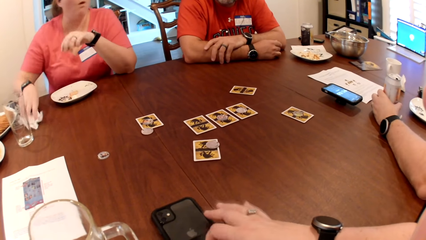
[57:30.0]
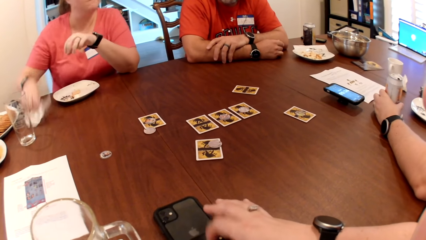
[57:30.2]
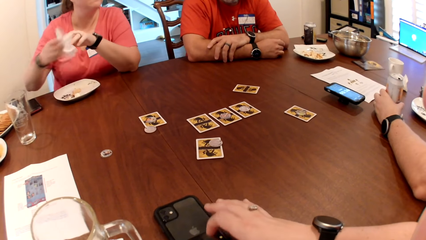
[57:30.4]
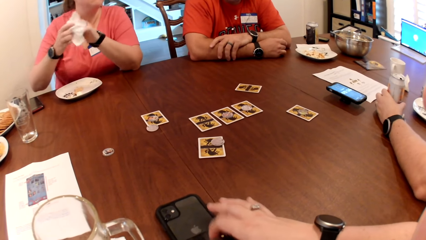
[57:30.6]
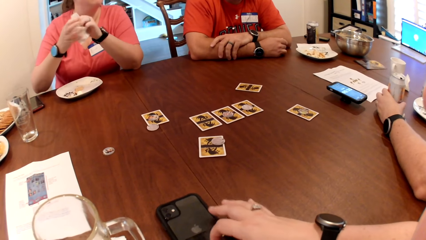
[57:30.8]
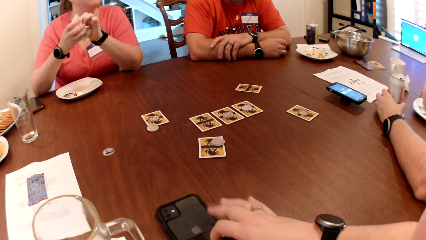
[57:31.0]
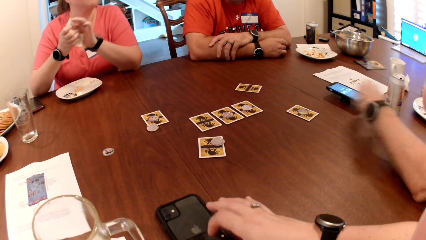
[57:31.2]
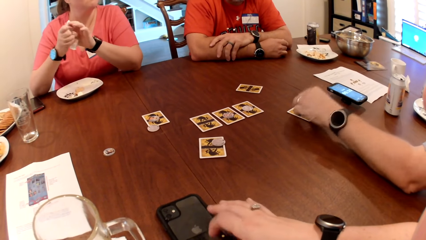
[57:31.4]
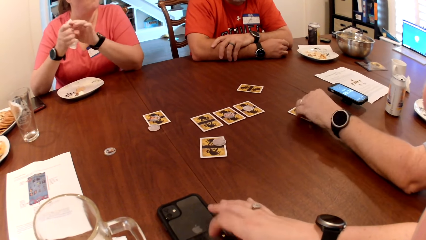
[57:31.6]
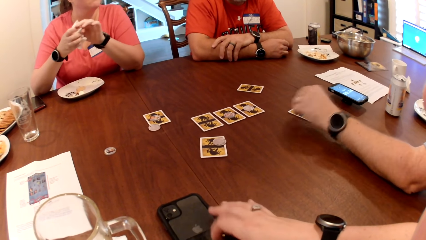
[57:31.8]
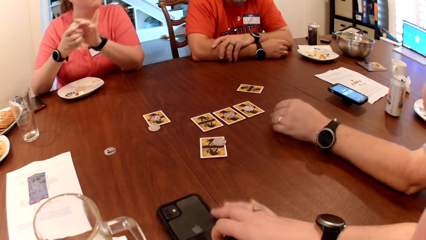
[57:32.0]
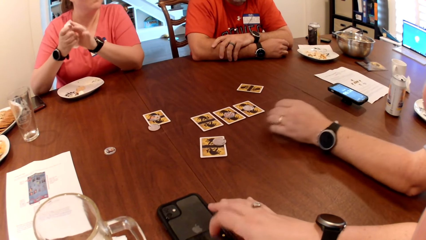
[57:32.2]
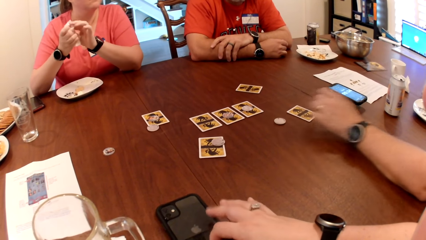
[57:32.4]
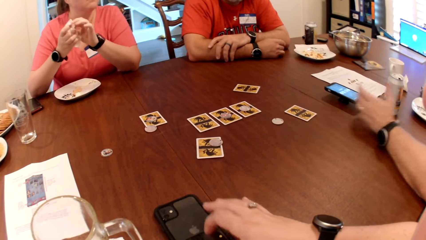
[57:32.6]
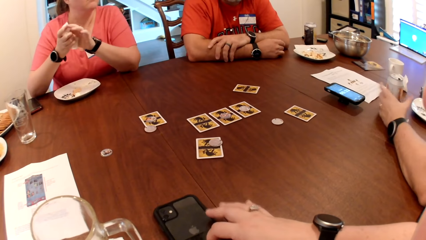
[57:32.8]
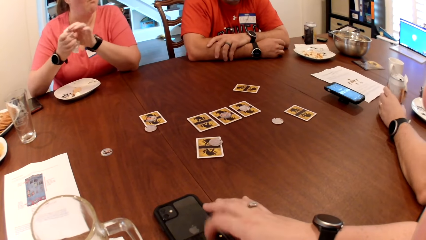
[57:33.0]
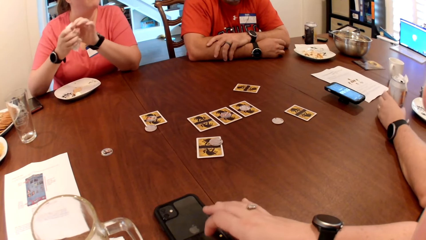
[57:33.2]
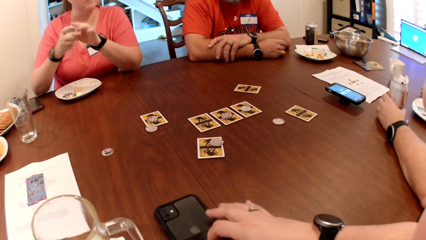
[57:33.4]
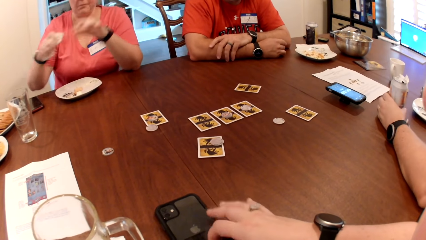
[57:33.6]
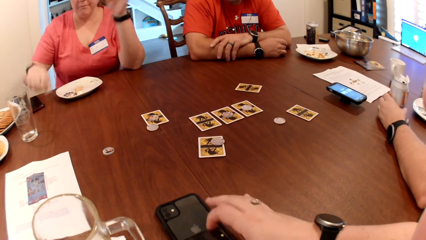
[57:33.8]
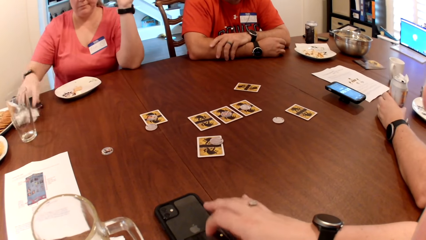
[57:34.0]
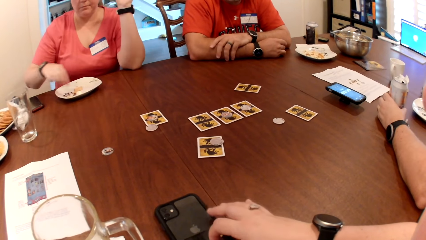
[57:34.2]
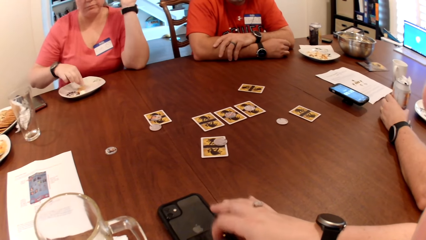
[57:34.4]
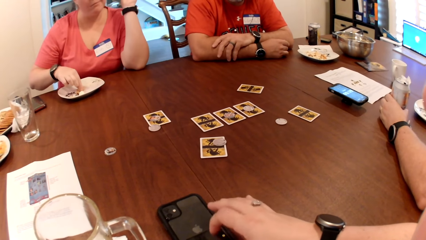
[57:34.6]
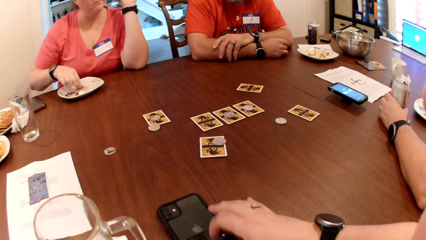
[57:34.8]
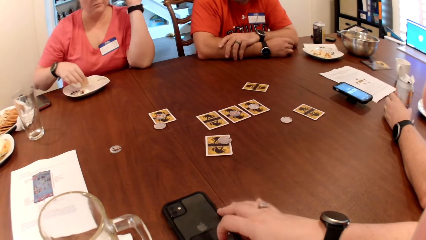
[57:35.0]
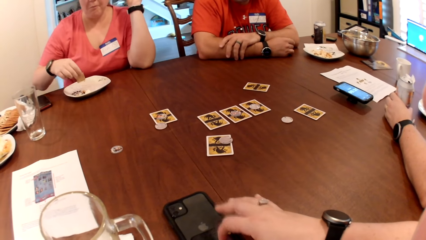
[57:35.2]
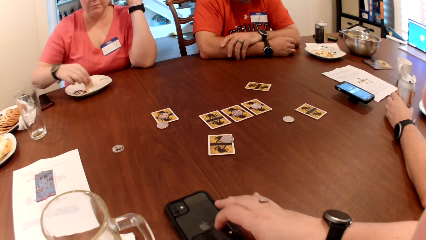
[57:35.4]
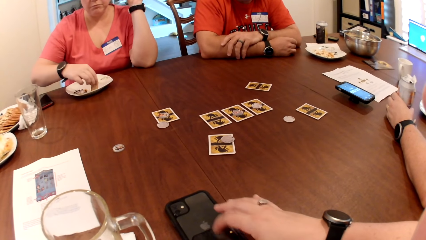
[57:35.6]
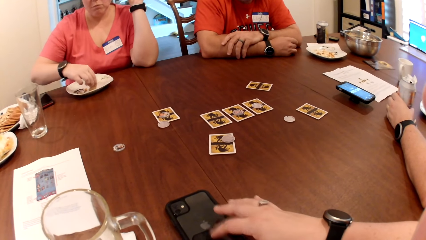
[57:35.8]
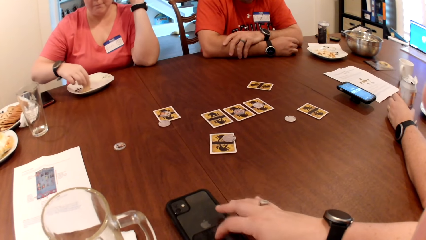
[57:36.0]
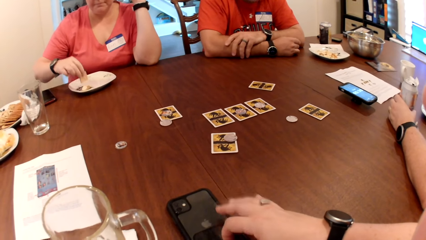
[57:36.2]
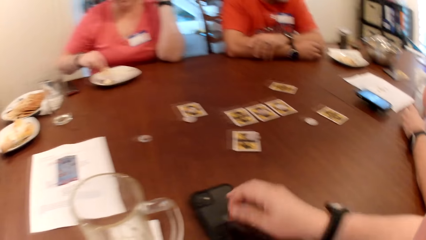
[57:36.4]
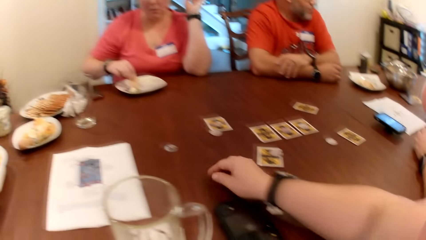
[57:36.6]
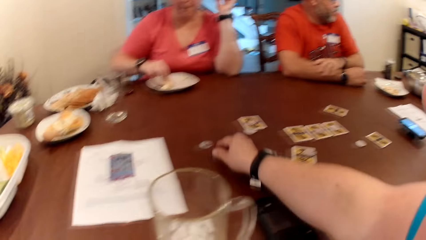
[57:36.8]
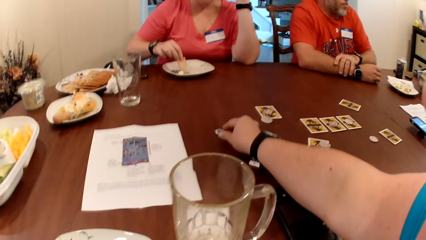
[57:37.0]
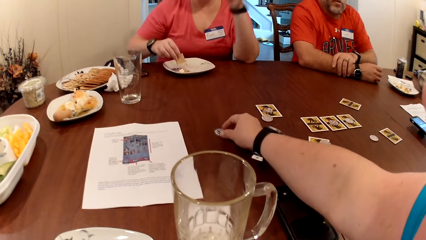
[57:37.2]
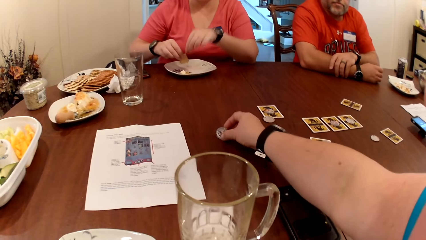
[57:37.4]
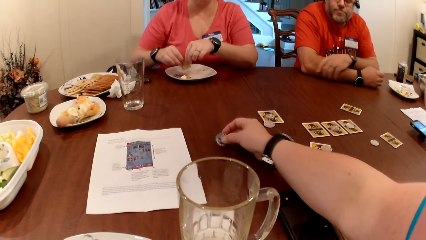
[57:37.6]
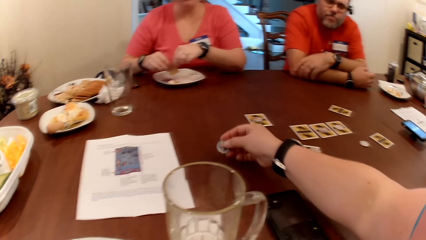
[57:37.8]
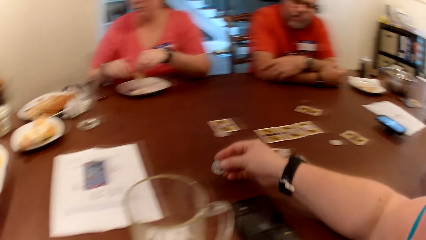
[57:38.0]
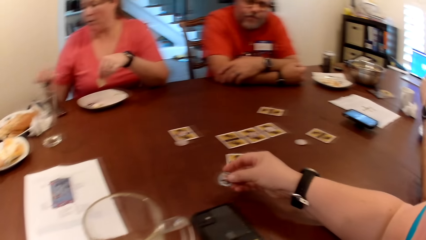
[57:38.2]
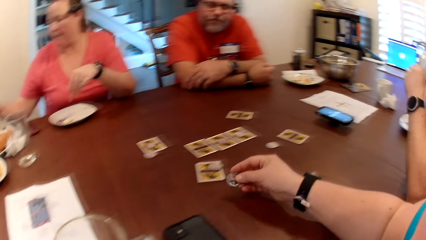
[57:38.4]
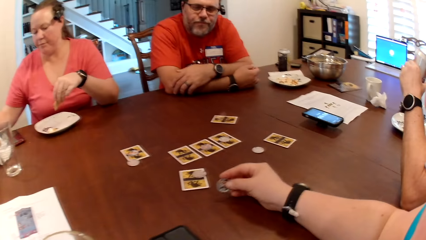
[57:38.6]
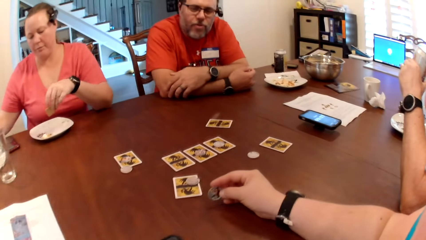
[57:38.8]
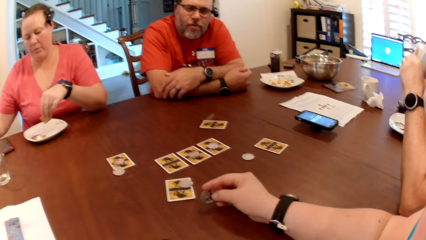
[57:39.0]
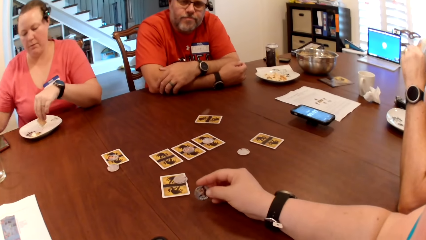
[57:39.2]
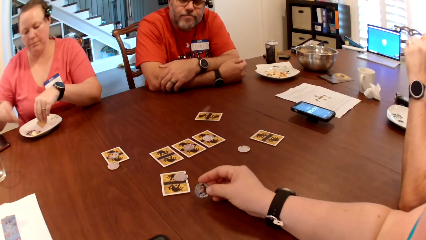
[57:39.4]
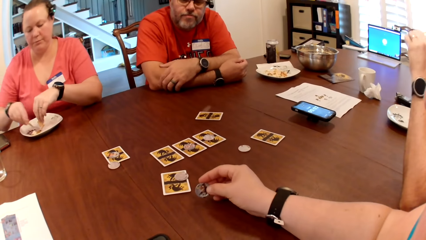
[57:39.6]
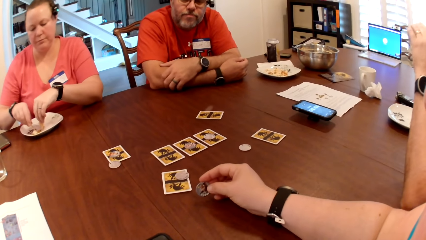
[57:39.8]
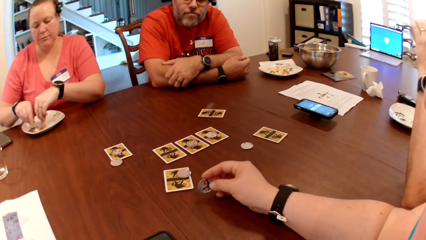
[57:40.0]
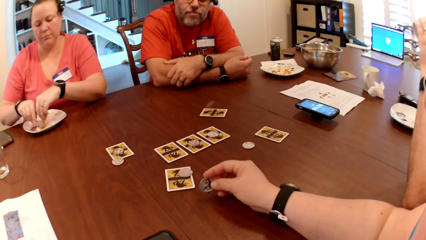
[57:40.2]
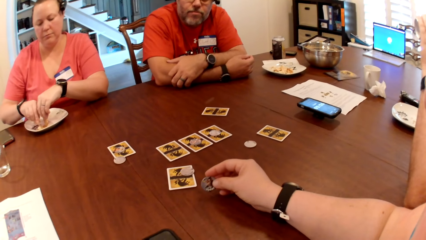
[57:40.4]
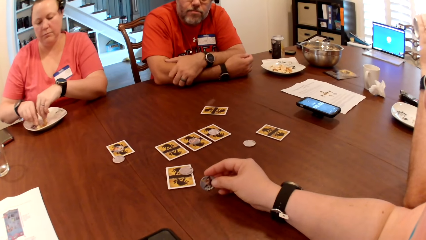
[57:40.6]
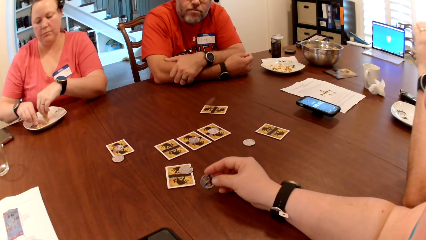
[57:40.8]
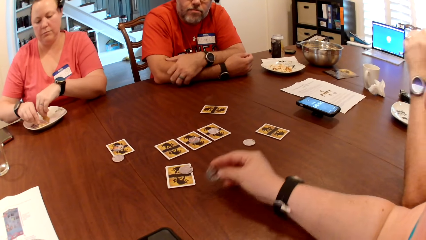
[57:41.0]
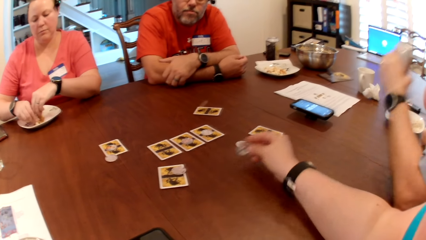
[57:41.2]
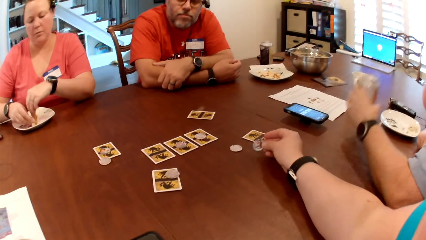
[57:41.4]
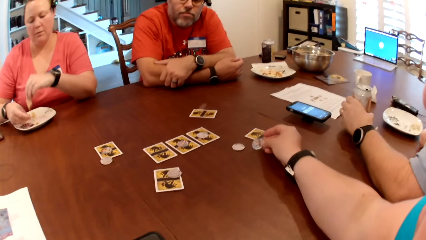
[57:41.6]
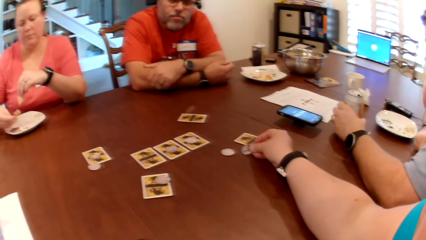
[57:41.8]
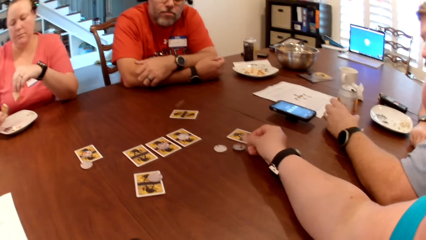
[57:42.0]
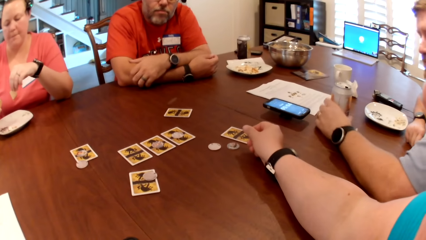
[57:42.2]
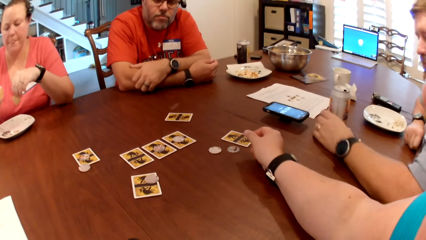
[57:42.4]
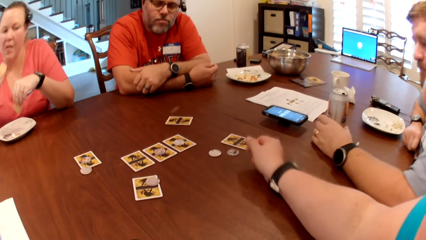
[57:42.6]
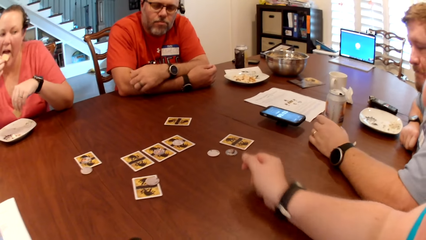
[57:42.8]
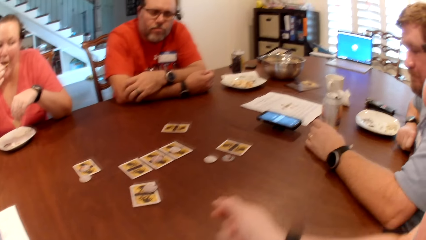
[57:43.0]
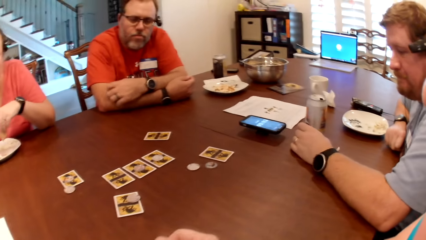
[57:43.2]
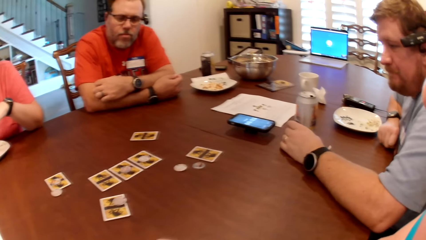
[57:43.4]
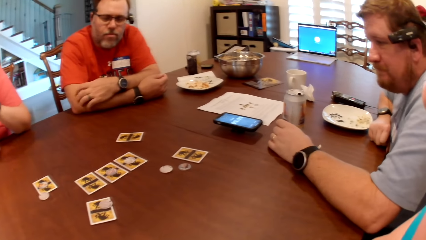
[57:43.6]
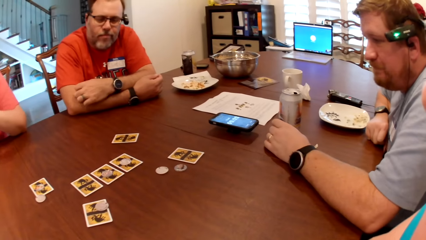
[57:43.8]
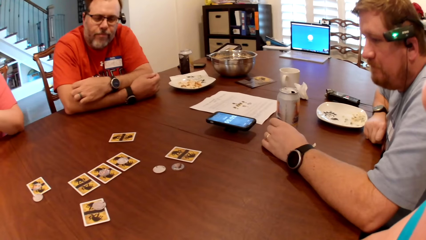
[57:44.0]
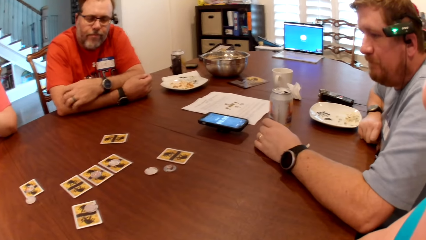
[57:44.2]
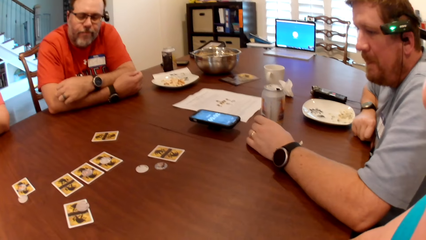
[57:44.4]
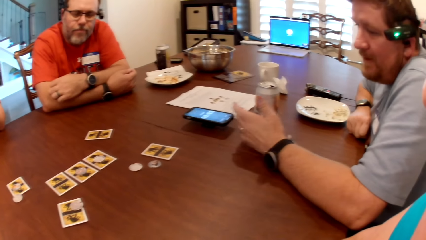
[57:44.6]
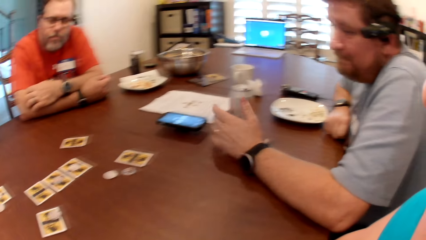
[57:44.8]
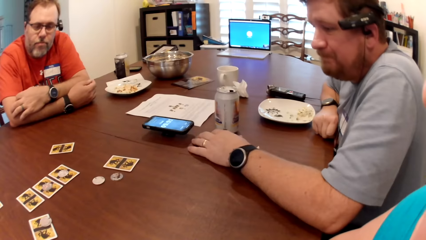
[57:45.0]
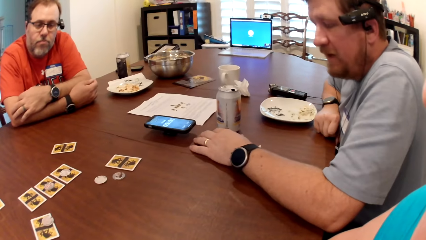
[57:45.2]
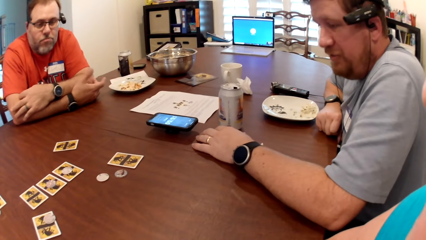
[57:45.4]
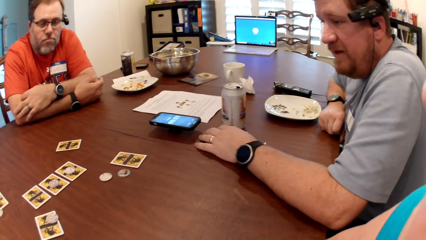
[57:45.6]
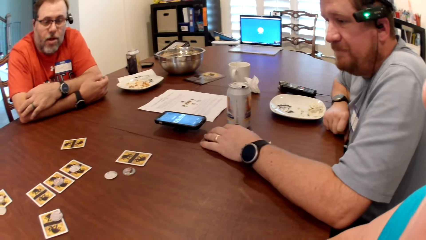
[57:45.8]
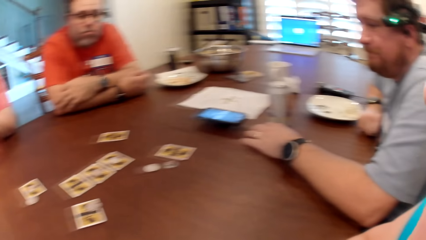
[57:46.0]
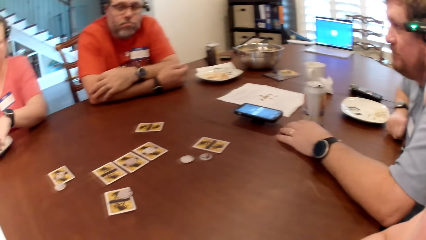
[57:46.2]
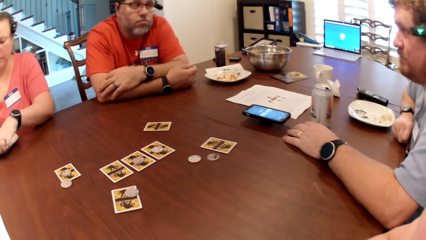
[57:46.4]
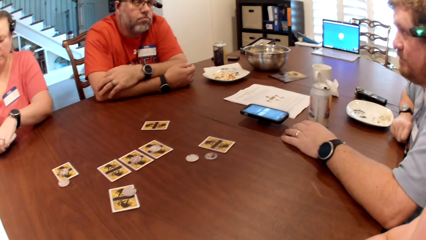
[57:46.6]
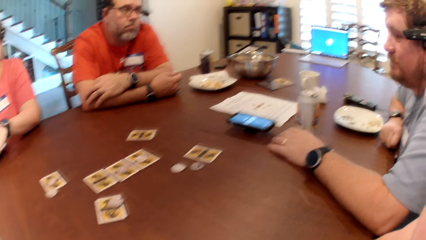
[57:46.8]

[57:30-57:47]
The woman picks up her paper napkin with her right hand and cleans both hands with the paper napkin. The man moves the game token on his card to the table with his left hand and holds his beer can with his left hand. The woman drops the paper napkin on the table with her right hand. The woman picks a biscuit on her plate with her right hand. The woman dips the biscuit in cheese on the plate with her right hand. The camera wearer picks a game token from the table with her right hand. The woman collects the biscuit from her right hand with her left hand. The woman eats biscuits and cheese from the plate with both hands. The camera wearer holds the card. She drops the game token on the table with her right hand. The man drops the beer can on the table with his left hand. The man takes a beverage. The man gestures with his left hand.
